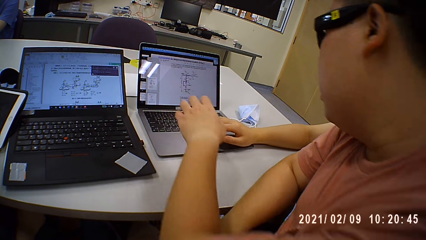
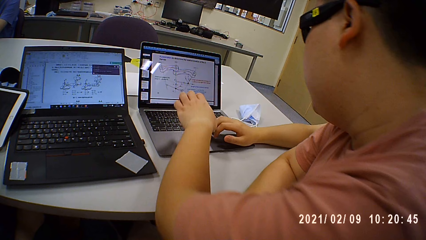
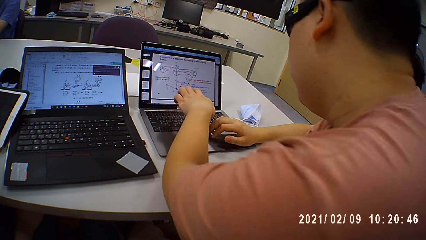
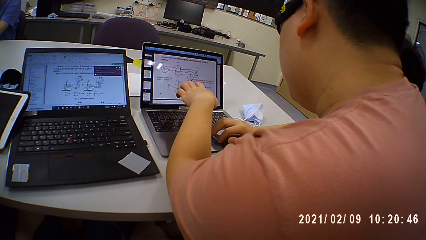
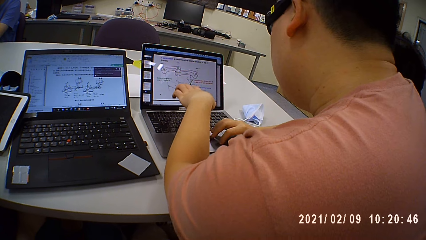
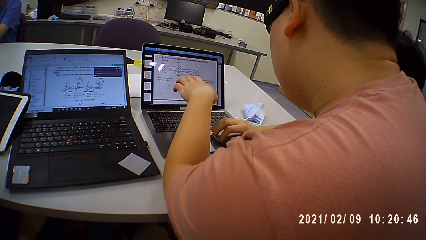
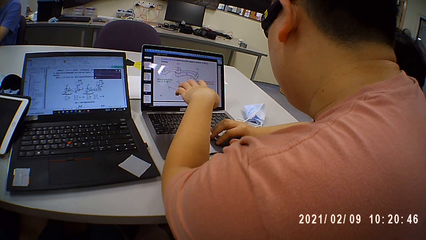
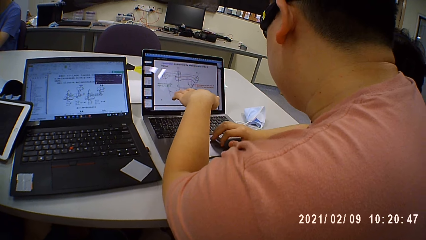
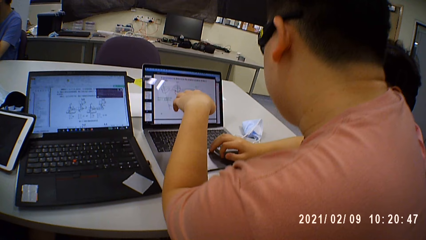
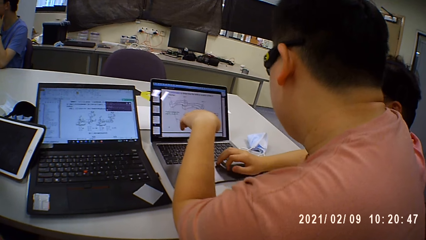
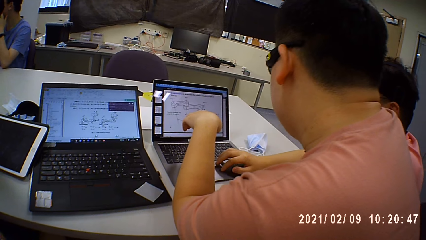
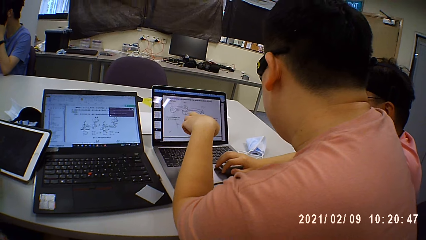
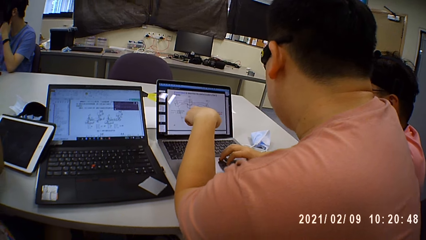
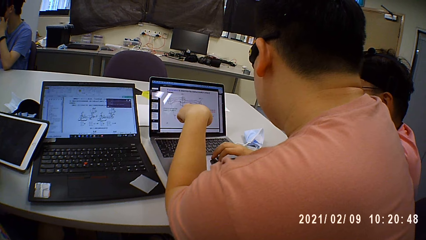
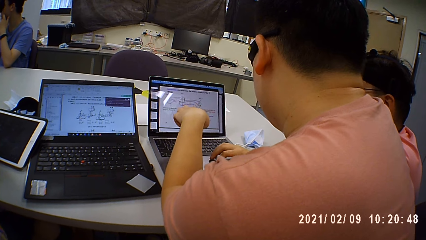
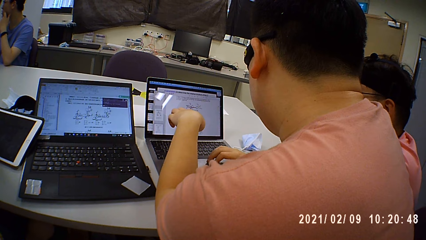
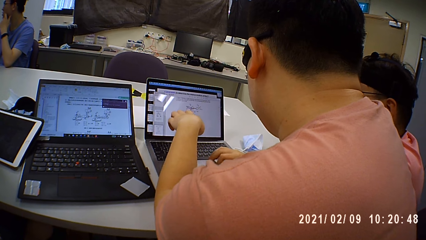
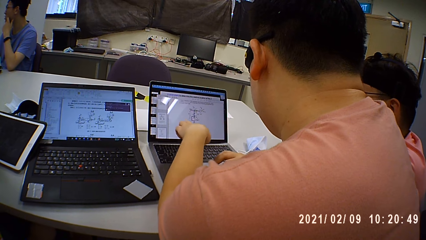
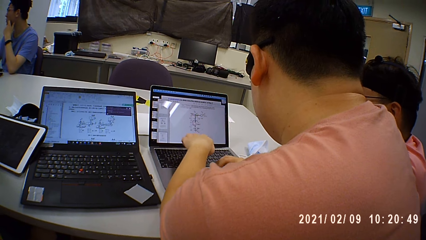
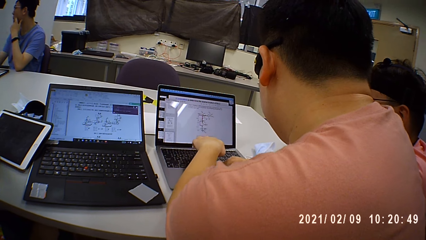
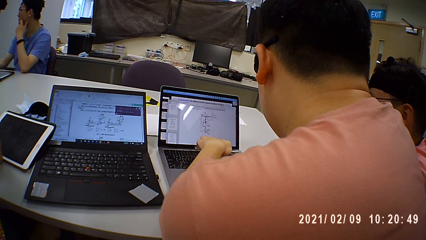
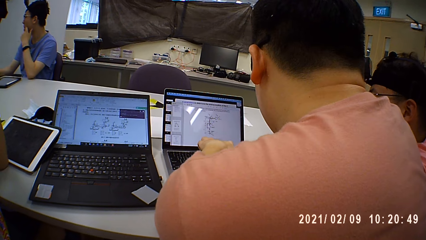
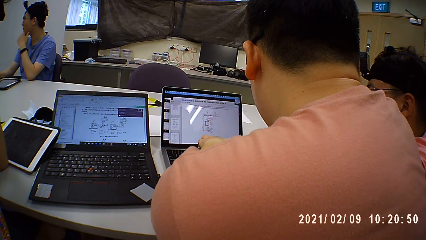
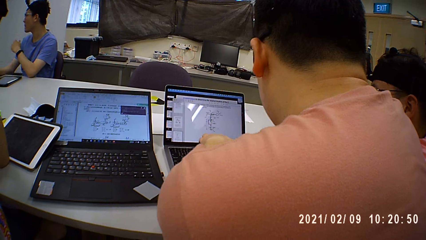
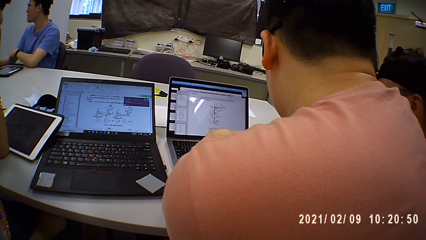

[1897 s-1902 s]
A person points at the laptop.
